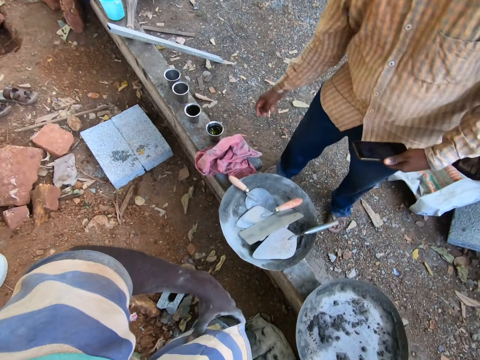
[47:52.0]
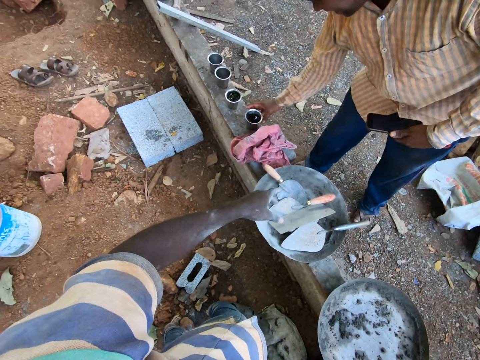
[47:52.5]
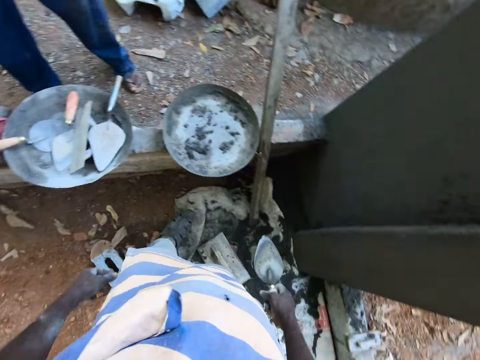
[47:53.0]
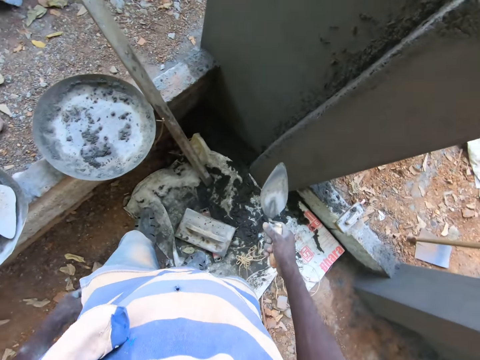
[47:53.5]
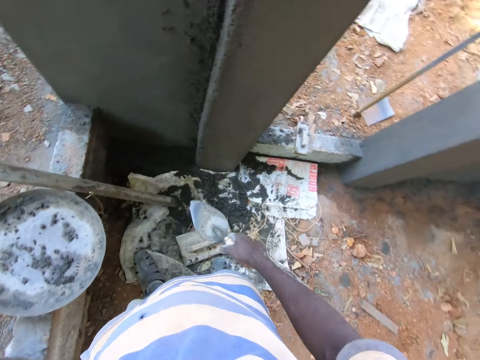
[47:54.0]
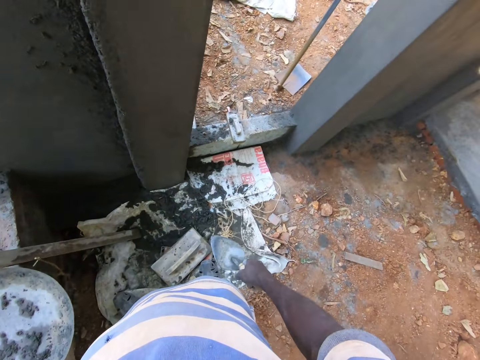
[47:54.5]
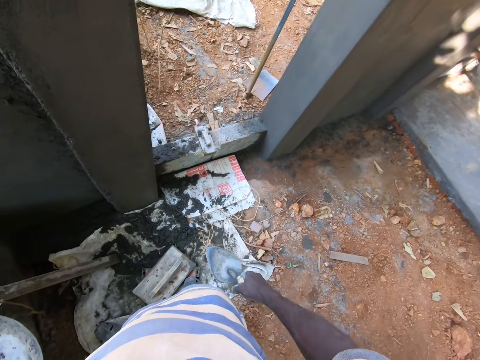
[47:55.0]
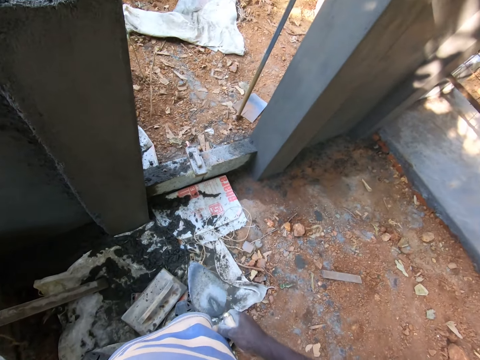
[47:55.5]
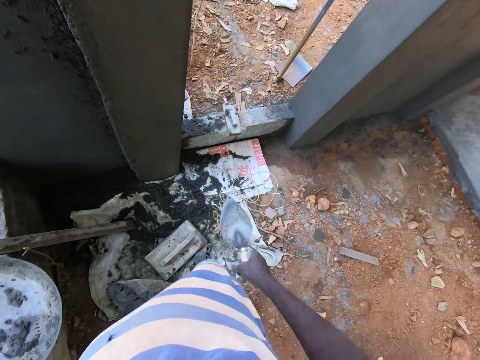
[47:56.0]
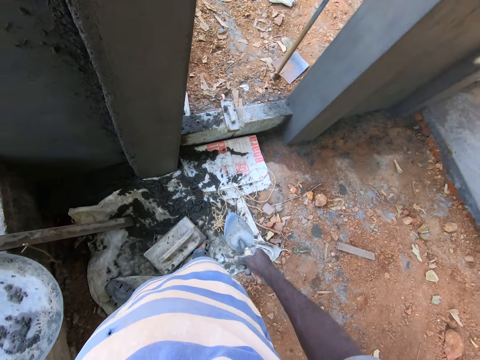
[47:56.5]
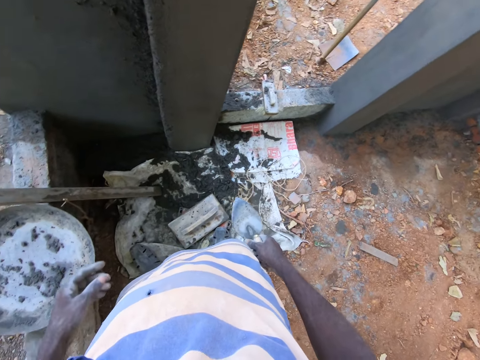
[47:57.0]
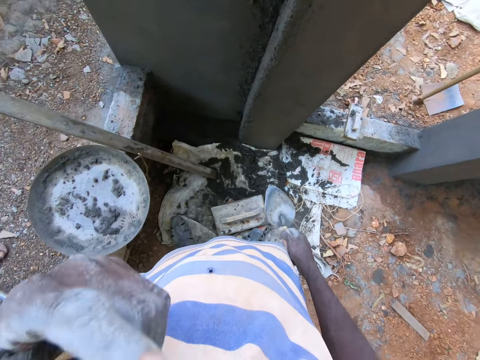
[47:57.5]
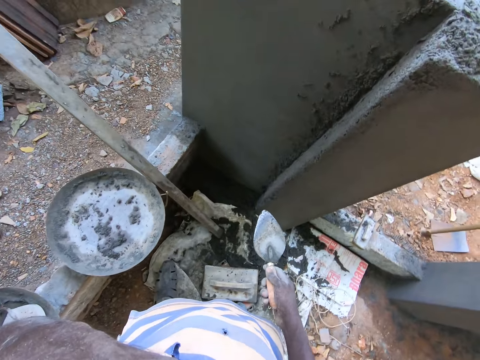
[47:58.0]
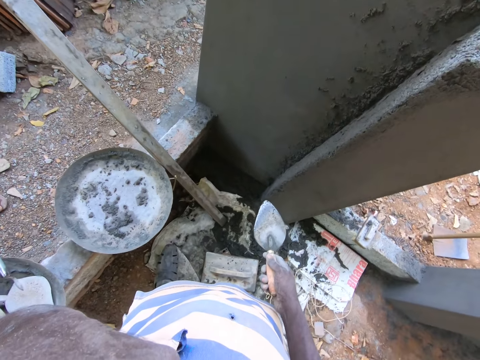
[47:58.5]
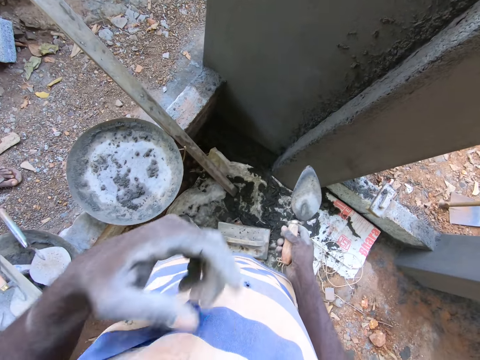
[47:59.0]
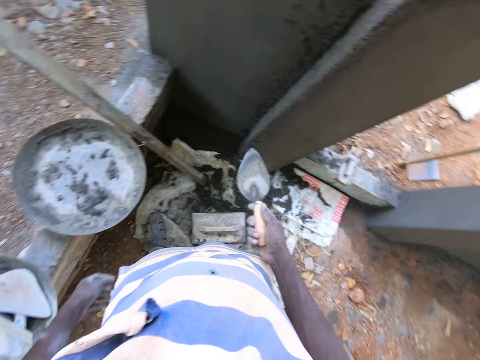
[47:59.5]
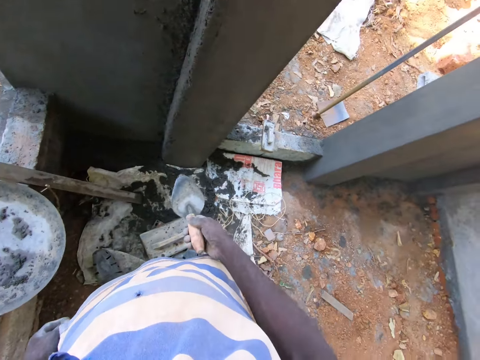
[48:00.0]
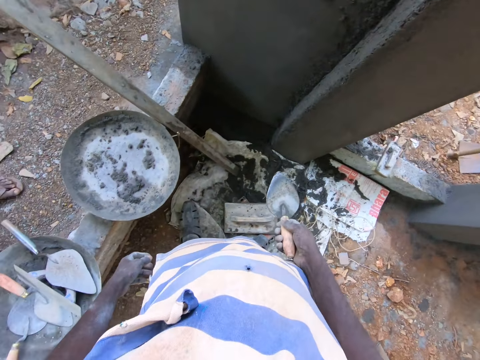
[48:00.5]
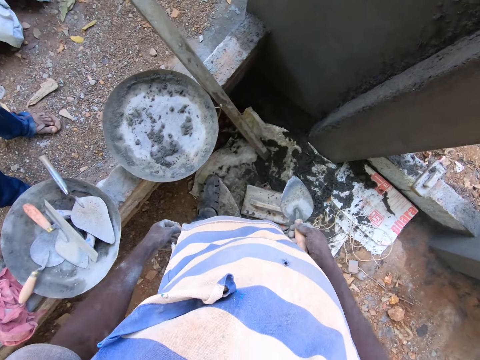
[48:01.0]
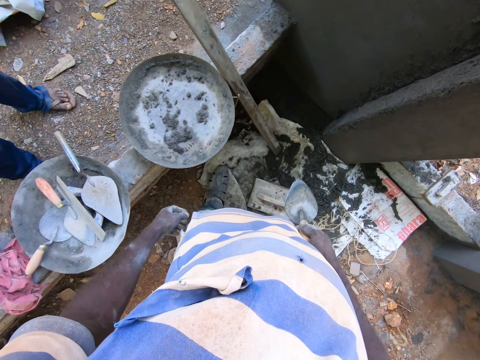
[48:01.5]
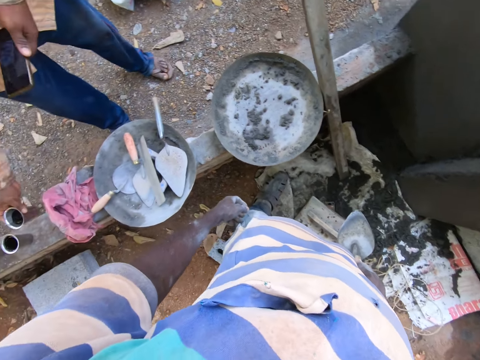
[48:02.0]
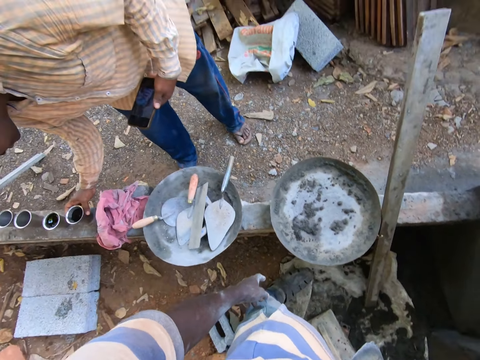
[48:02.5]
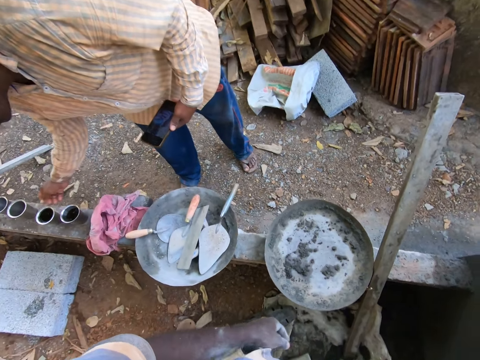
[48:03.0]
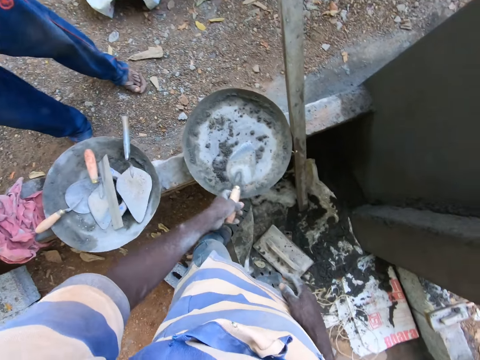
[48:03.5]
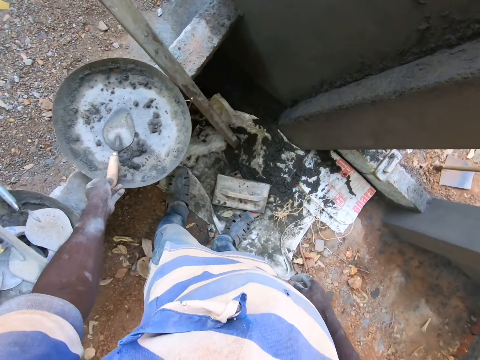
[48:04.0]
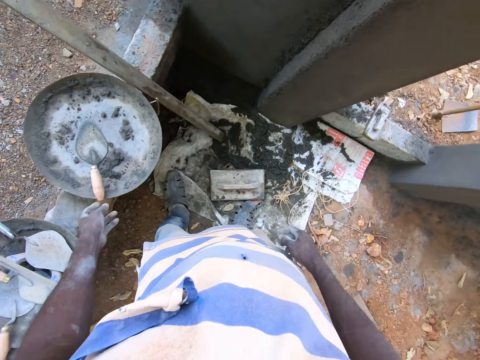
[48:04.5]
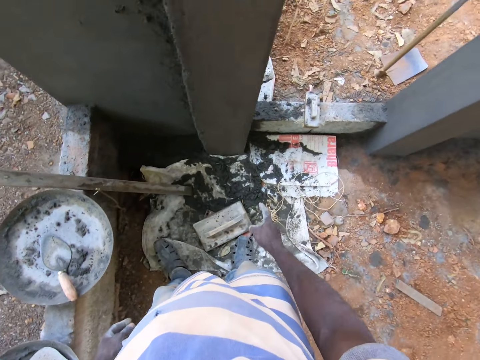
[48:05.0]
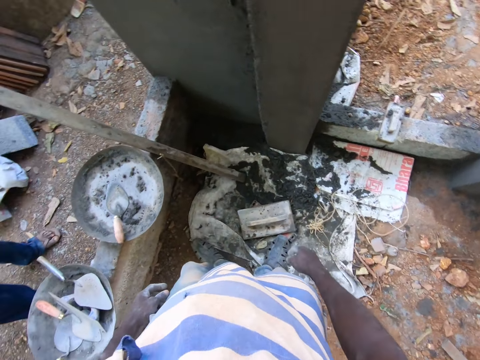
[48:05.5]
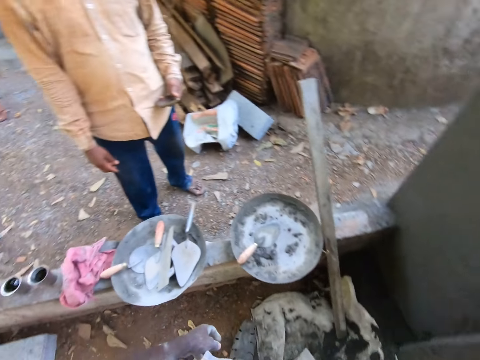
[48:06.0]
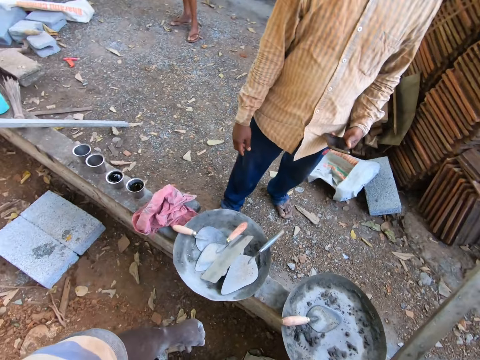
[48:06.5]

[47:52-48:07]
The man picks a cup from the wall with his right hand. He places the cup on the wall with his right hand. He picks the cup from the wall with his right hand. The camera wearer transfers the trowel from his right hand to his left hand. He drops the trowel into the head pan with his left hand.

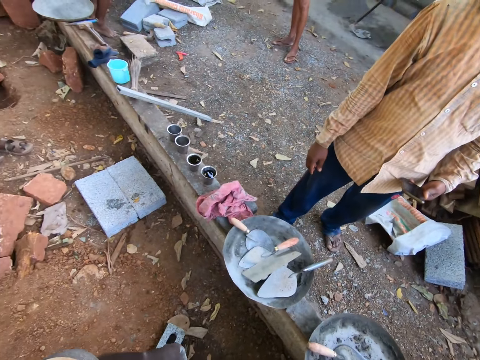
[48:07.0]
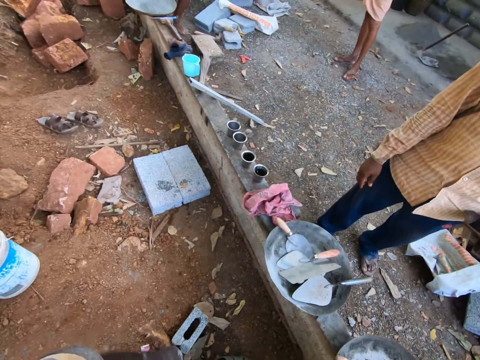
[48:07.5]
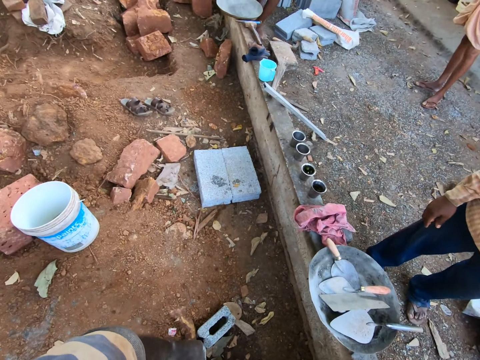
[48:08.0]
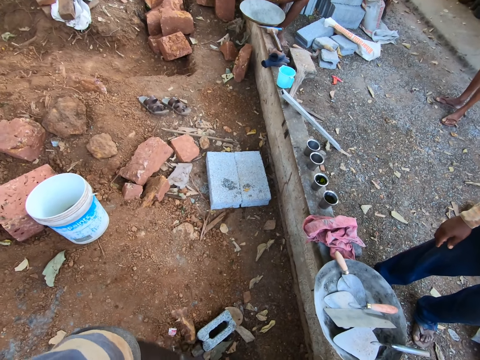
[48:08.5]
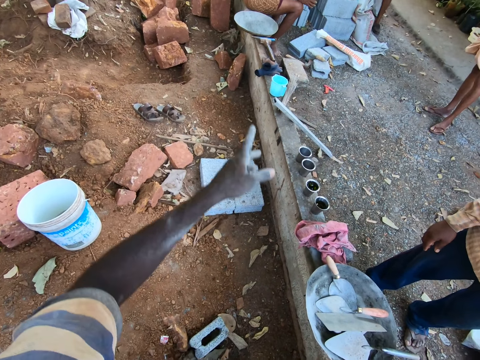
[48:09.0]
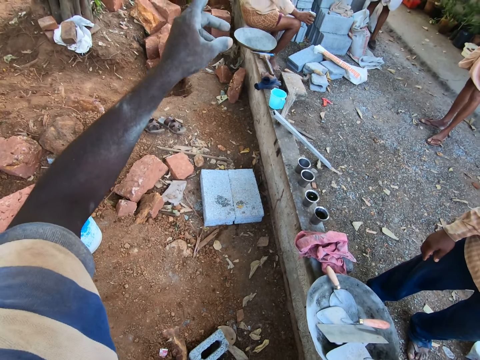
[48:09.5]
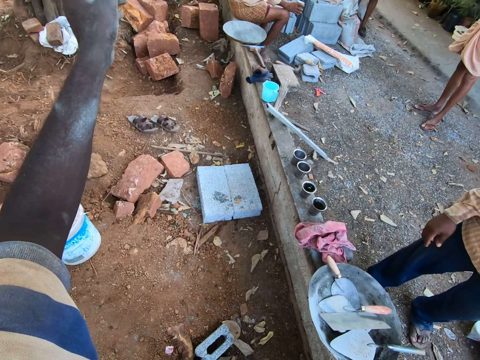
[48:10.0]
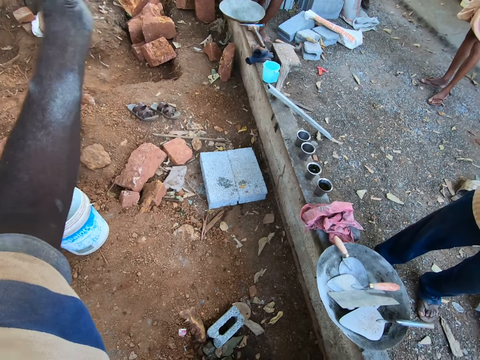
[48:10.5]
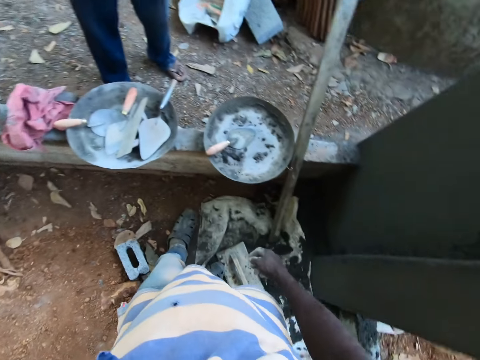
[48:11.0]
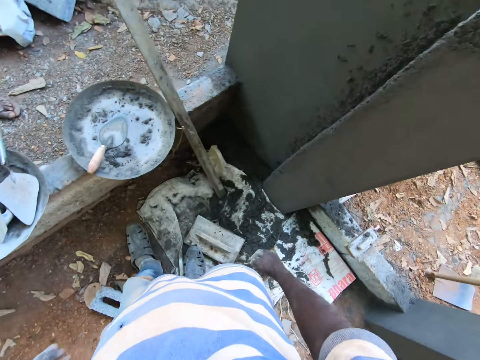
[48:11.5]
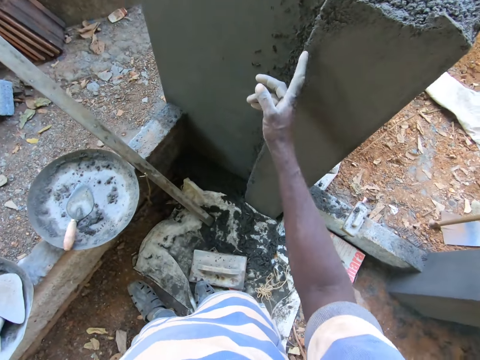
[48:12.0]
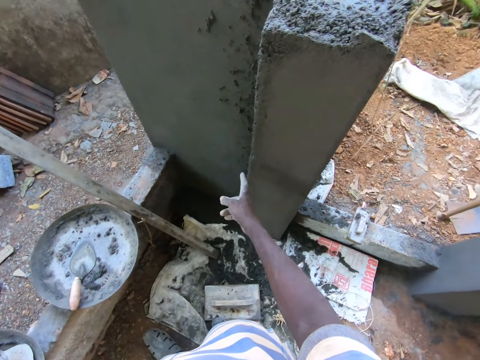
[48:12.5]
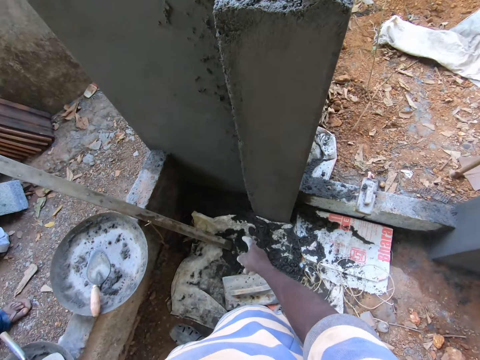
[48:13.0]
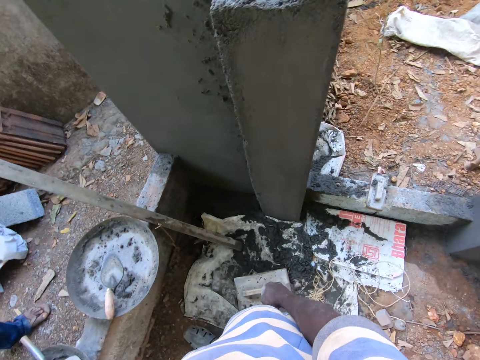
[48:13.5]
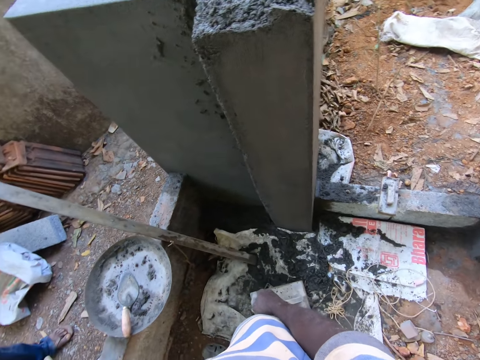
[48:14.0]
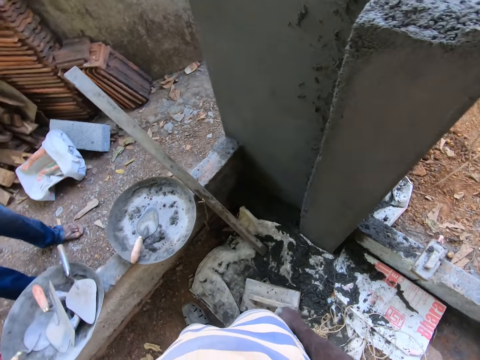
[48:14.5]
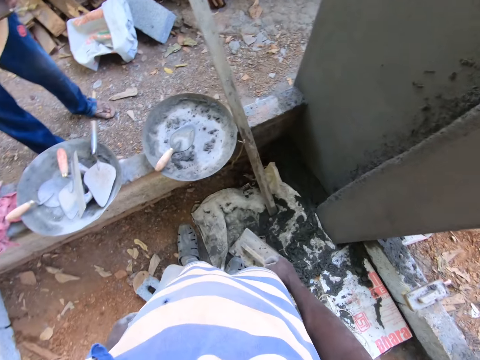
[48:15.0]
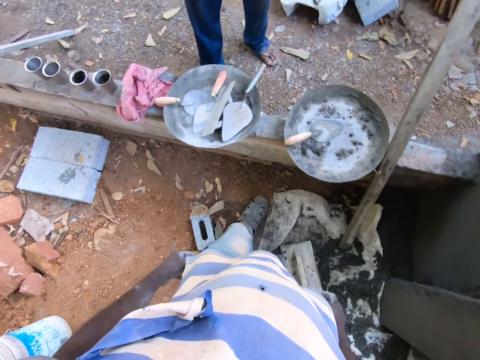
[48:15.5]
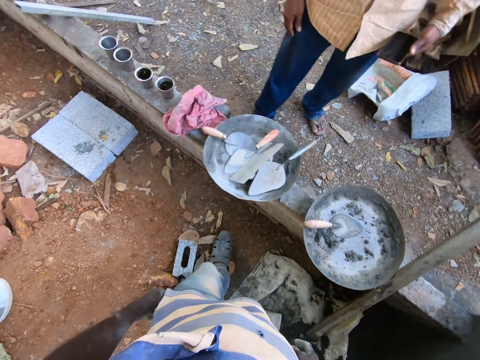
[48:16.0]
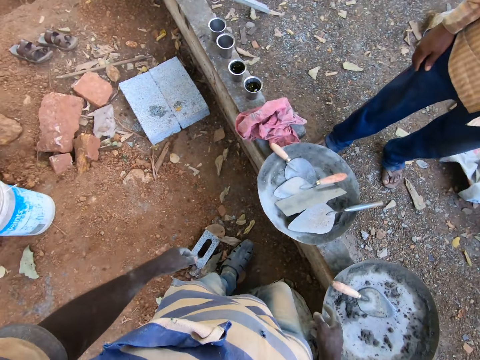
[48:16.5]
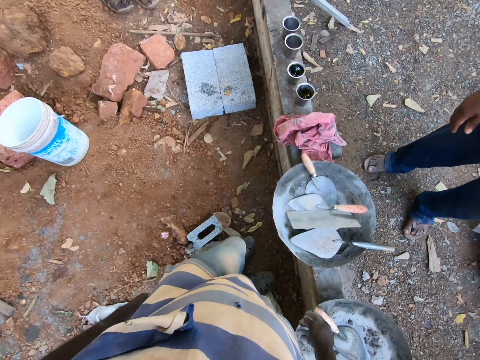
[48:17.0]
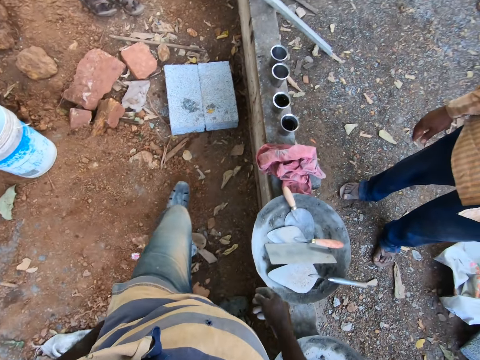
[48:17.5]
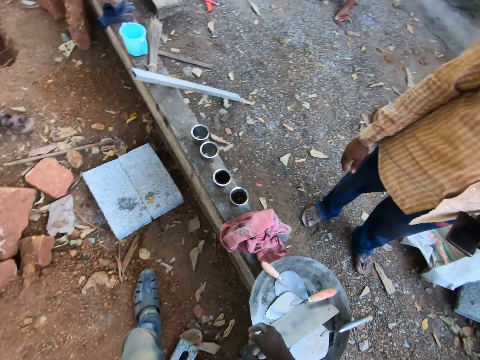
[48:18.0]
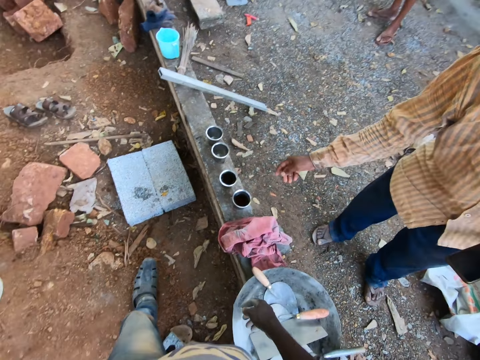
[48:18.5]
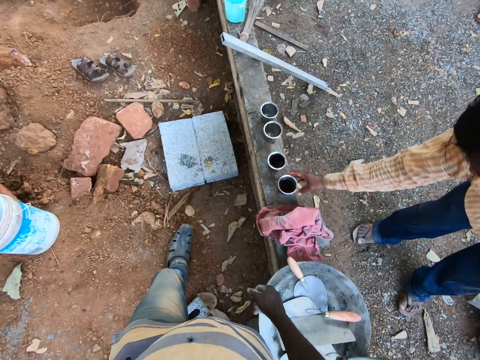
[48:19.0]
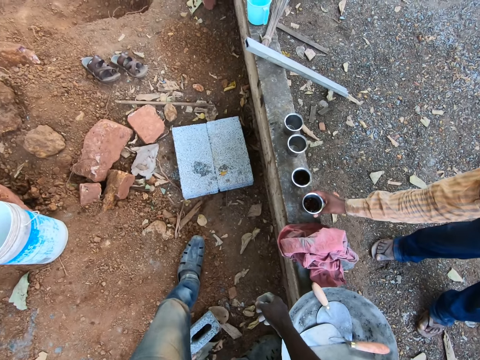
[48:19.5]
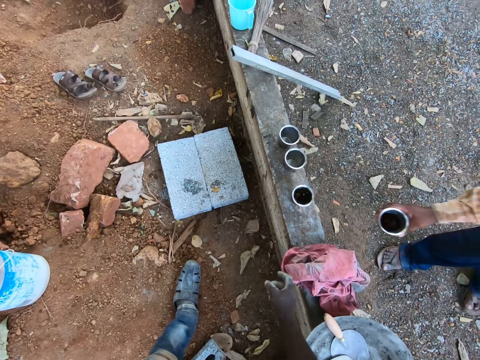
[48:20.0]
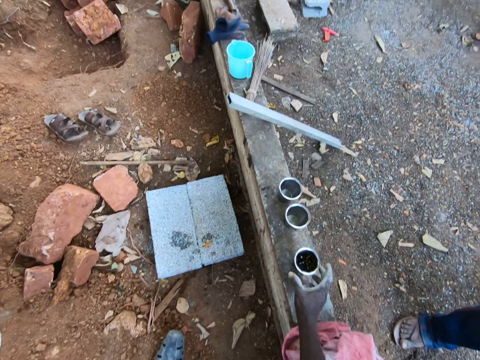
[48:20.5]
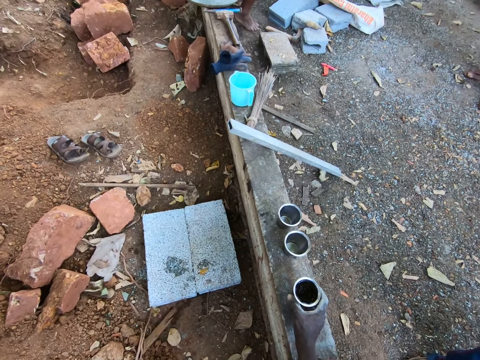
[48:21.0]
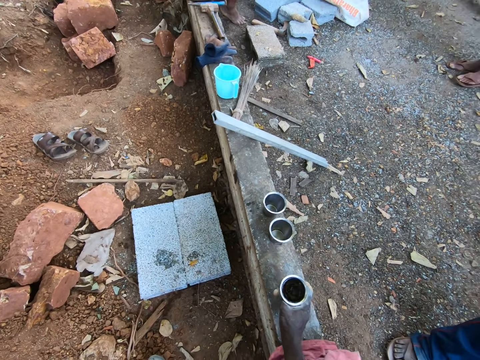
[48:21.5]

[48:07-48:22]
The camera wearer points his left hand. He points at the wall with his right hand. The man picks the cup from the wall with his right hand. The camera wearer picks the cup from the wall with his right hand.
